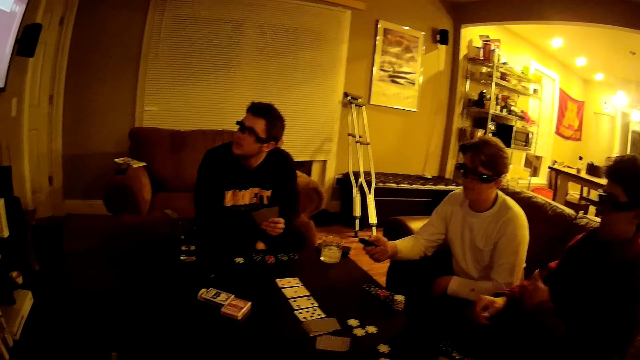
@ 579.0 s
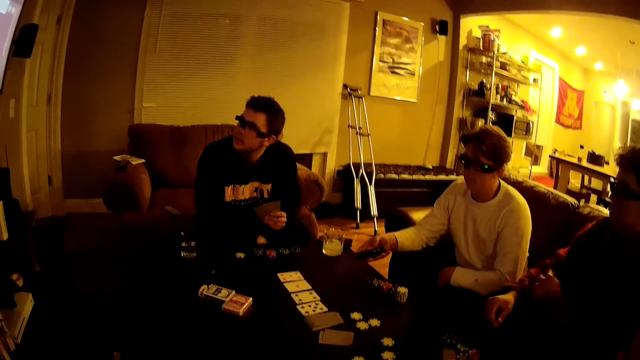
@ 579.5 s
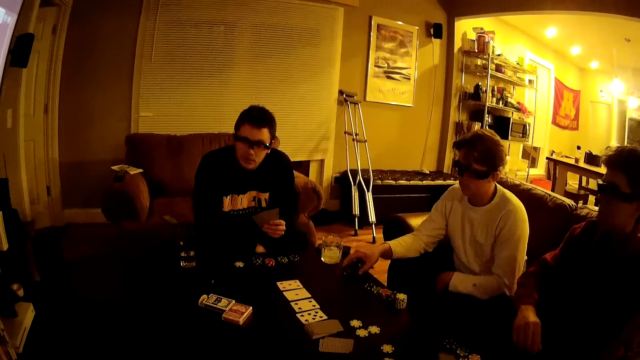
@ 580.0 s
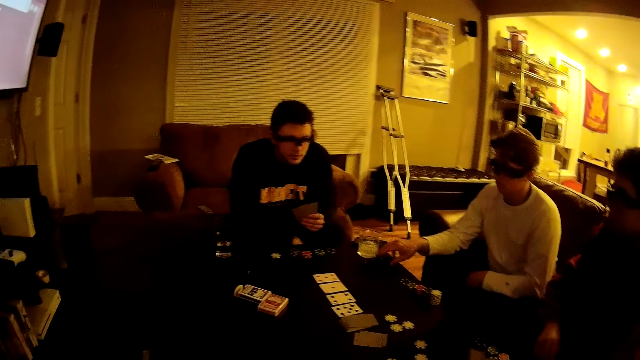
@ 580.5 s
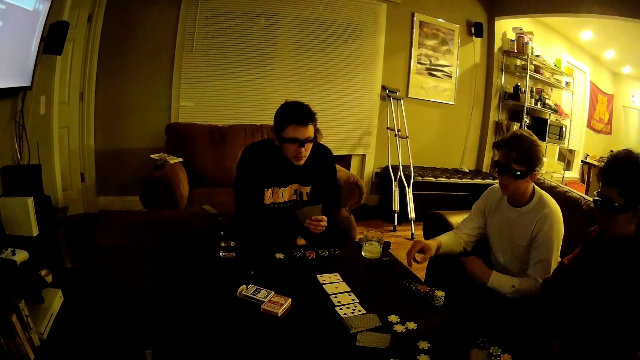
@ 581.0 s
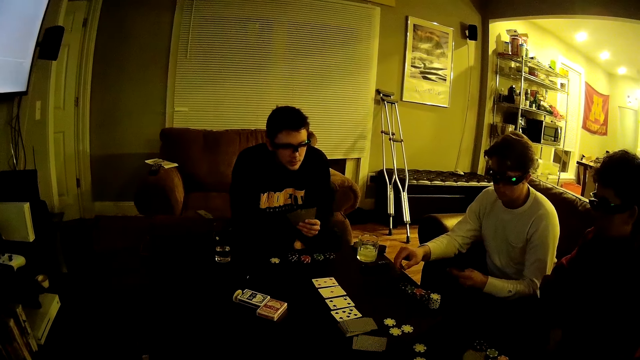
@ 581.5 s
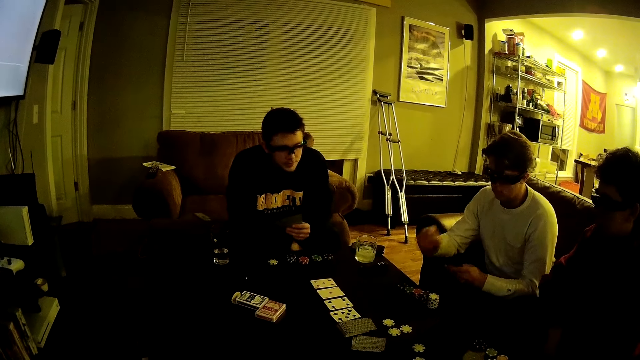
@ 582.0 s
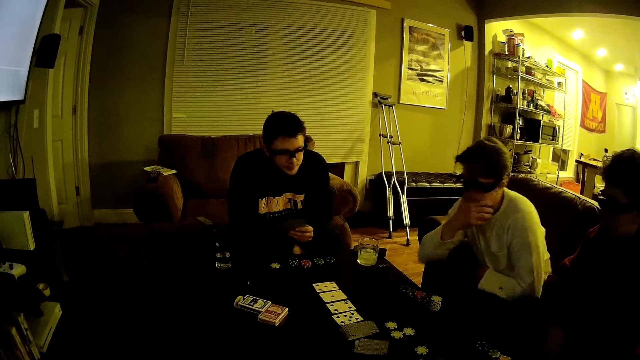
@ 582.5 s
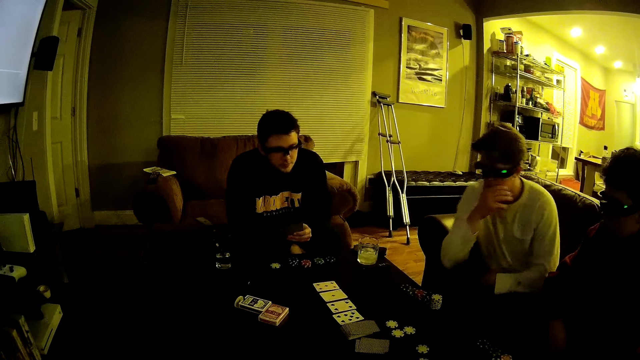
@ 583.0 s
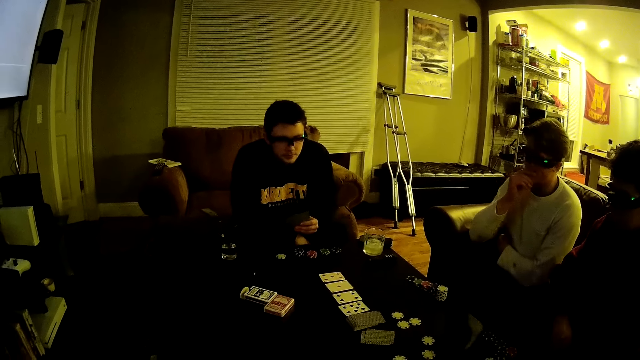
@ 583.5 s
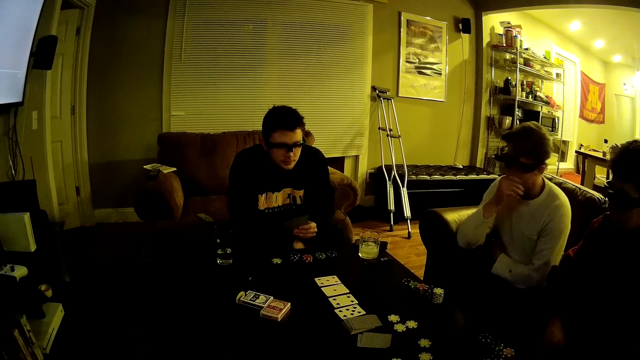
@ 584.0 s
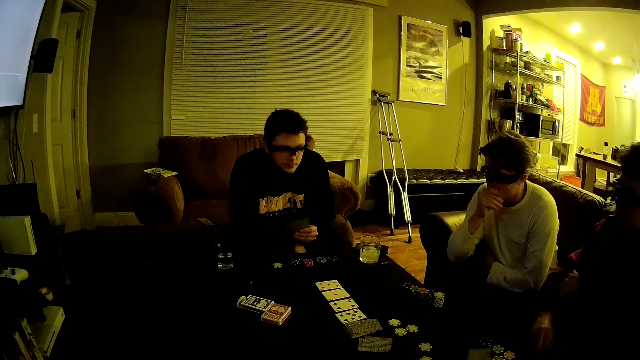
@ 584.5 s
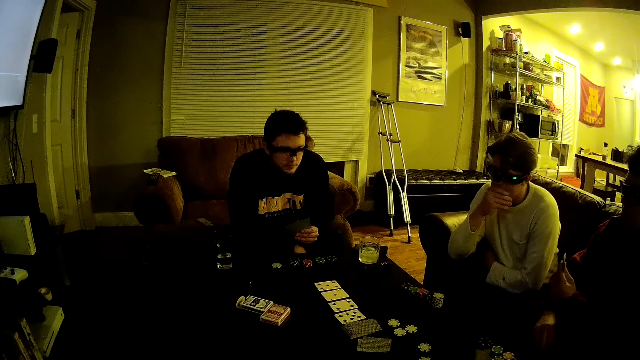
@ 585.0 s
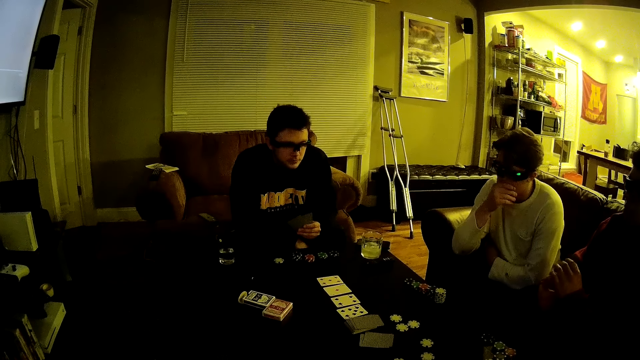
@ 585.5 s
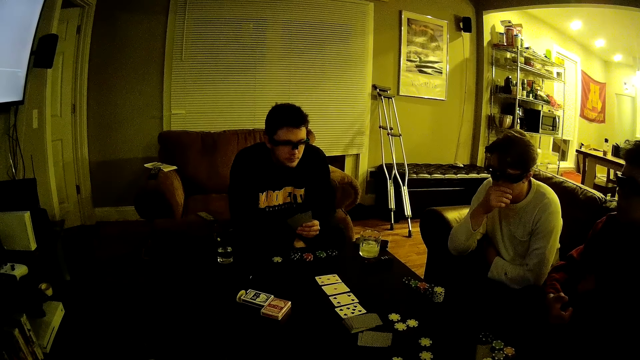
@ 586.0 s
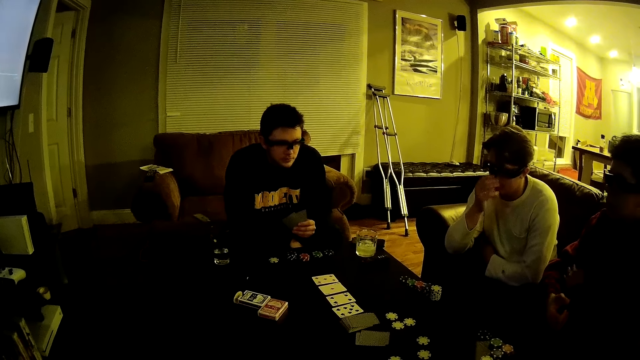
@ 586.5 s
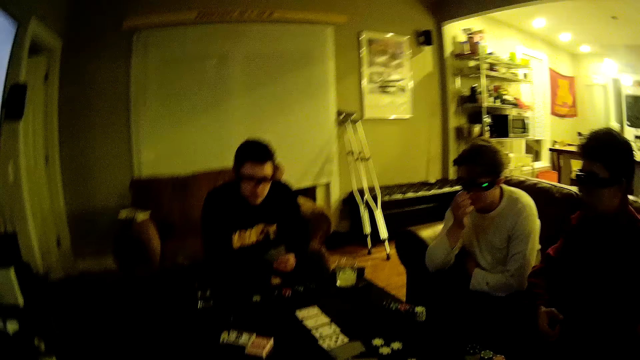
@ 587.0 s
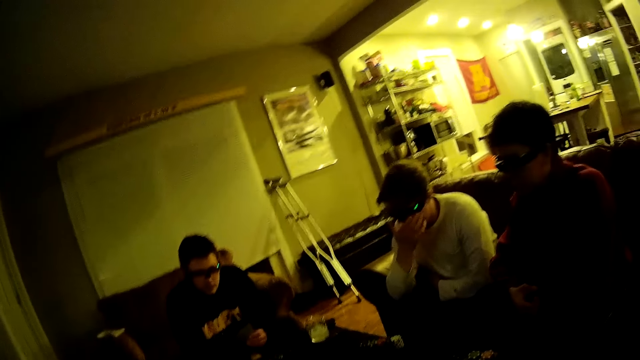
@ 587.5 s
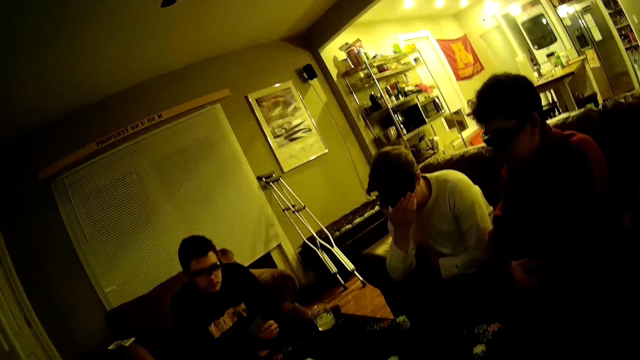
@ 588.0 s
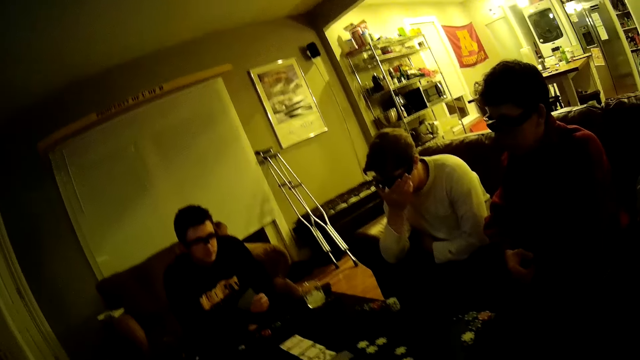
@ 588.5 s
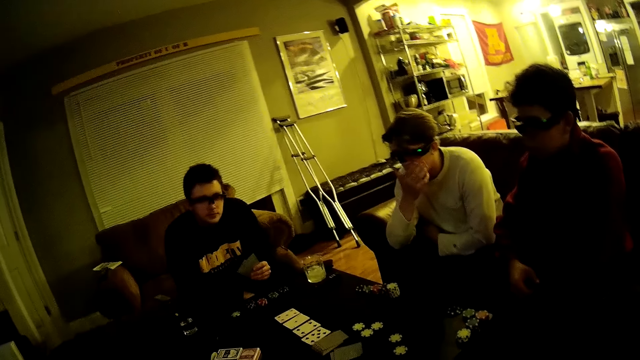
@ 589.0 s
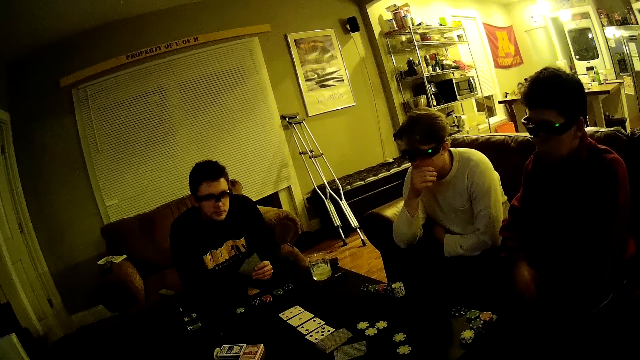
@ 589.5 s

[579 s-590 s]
A man stares at the television. Another man drops the remote on the table with his right hand. Another man wipes the face.

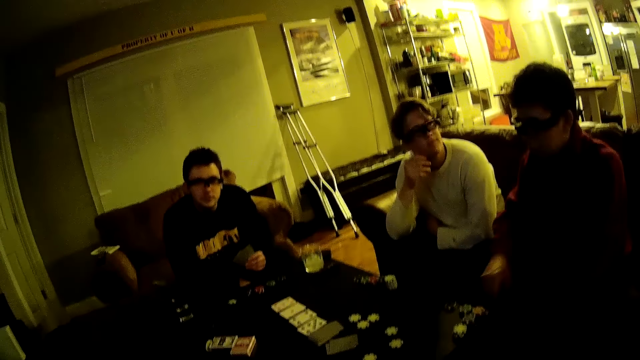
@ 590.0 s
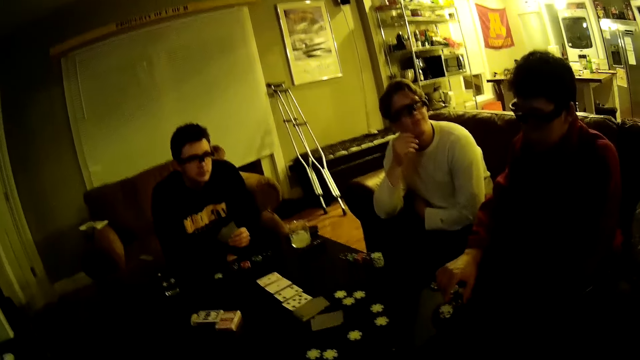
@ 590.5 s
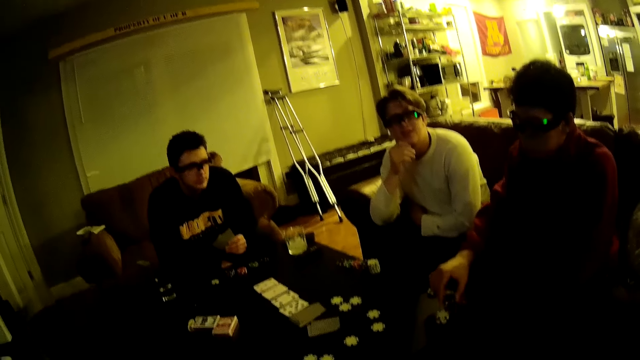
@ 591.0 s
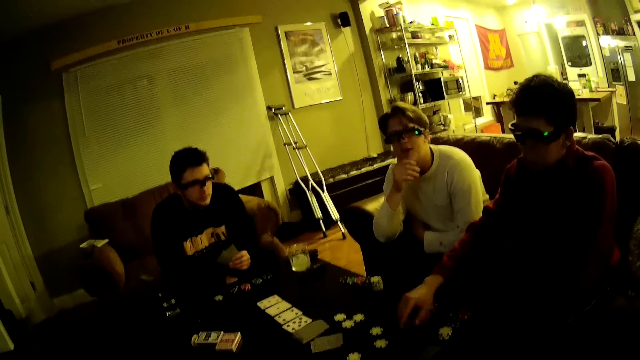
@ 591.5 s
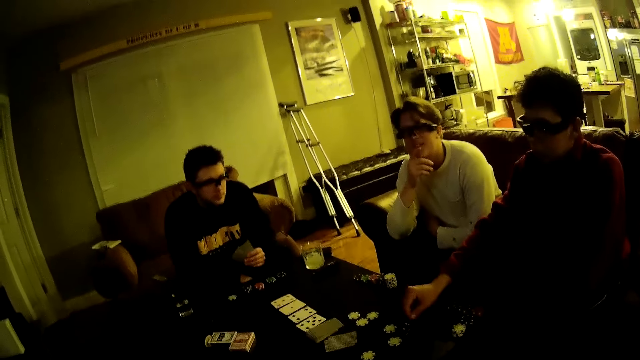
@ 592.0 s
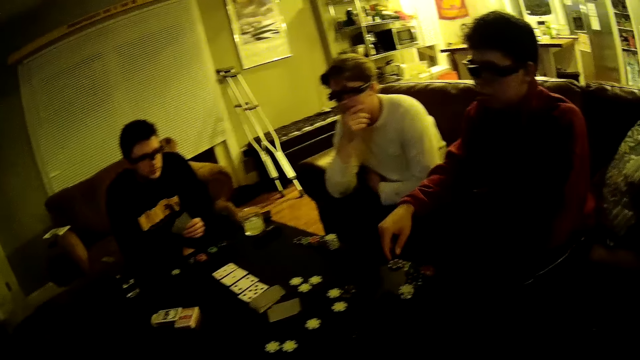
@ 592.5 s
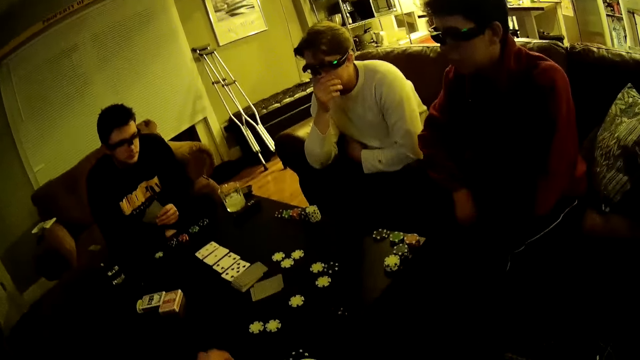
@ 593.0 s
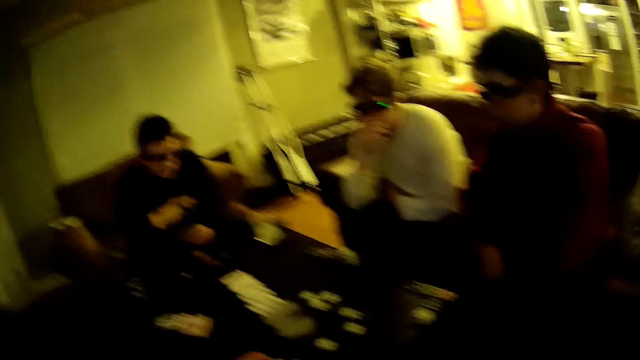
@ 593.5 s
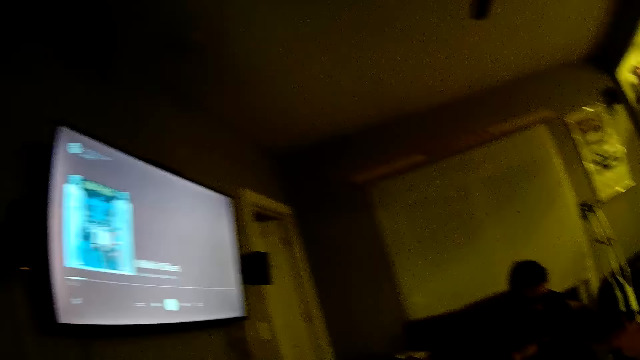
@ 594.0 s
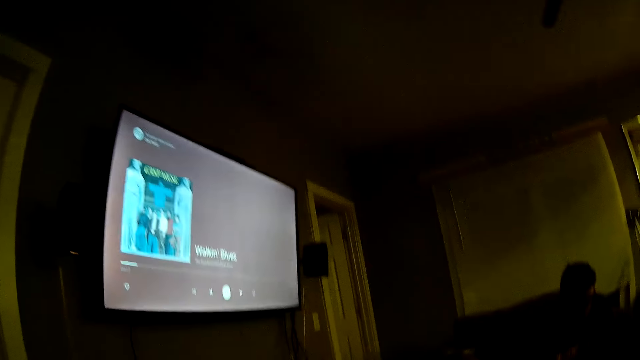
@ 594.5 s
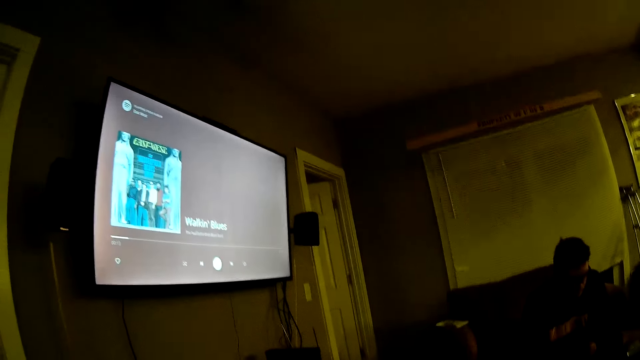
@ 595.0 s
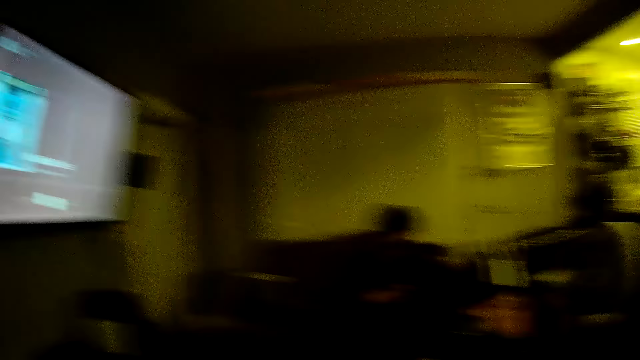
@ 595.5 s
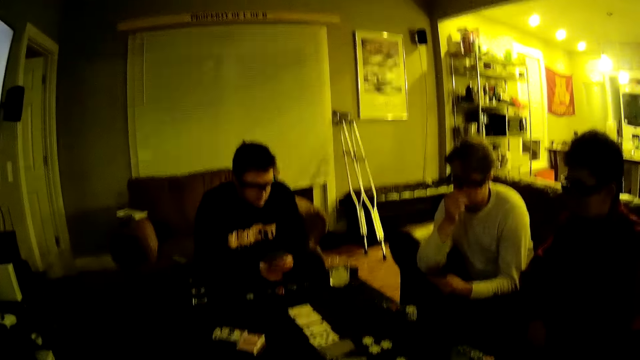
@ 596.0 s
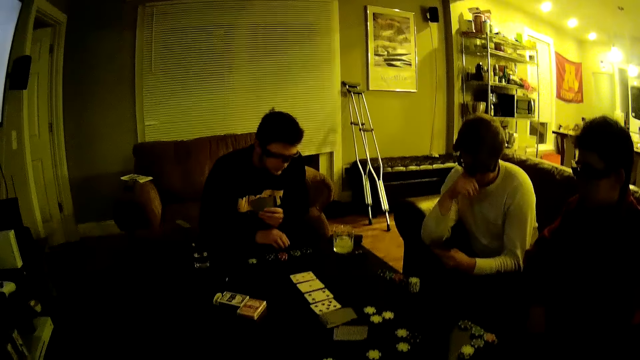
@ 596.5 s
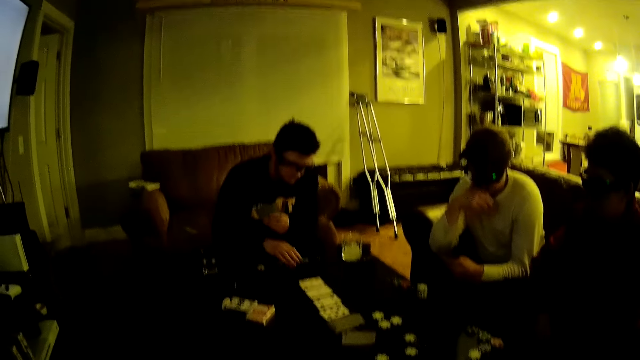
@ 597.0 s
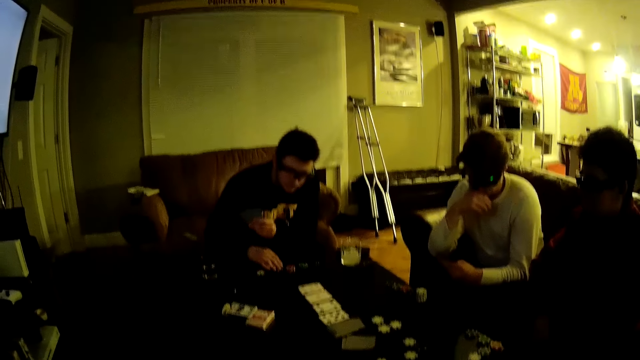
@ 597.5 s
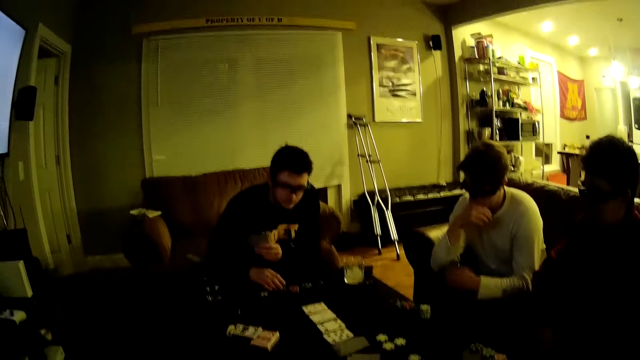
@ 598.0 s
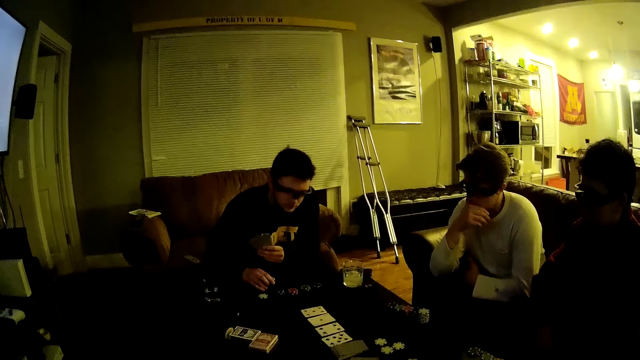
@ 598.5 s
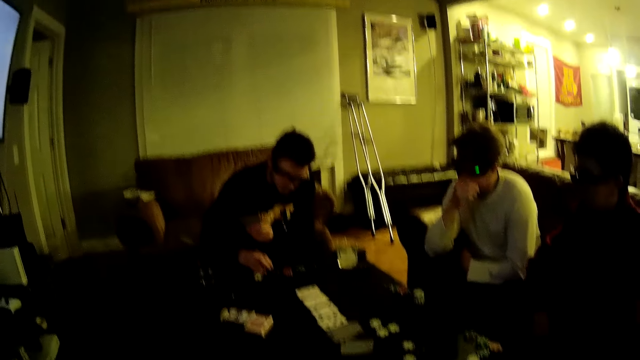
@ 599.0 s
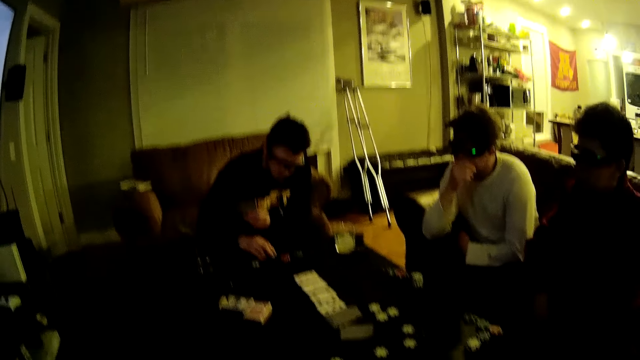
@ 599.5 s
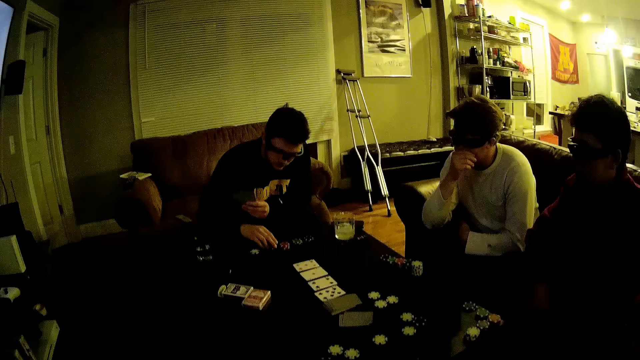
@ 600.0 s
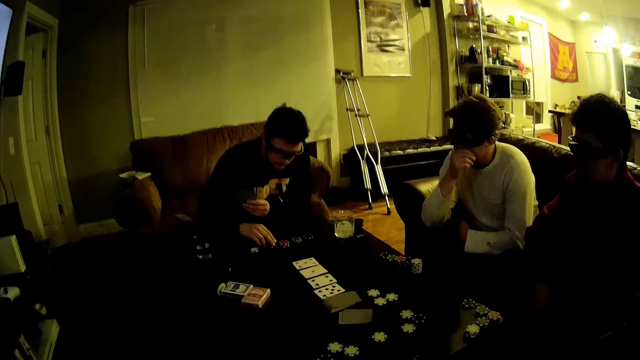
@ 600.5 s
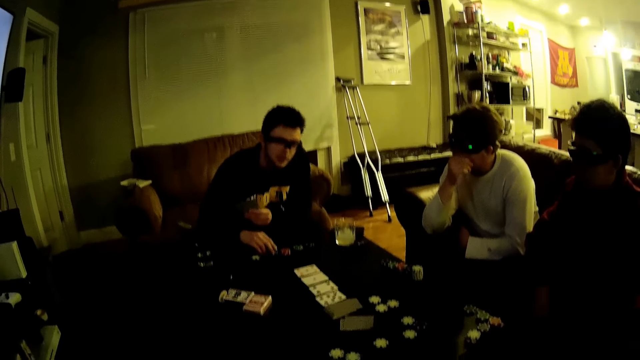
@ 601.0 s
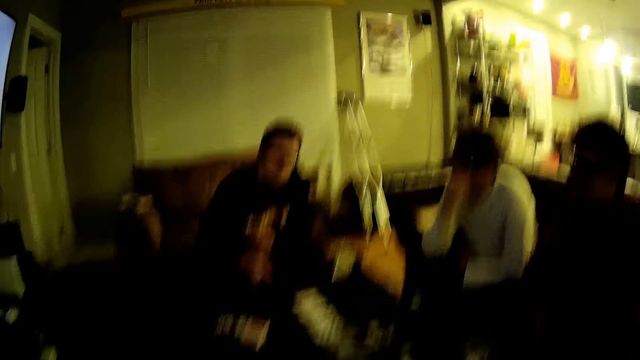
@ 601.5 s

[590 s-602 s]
A man moves a token forward on the table with his right hand. The camera wearer stares at the television. Another man moves a token on the table with his right hand. The other man aligns the dats.
